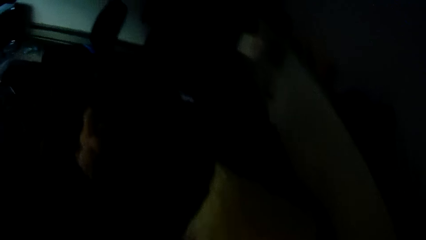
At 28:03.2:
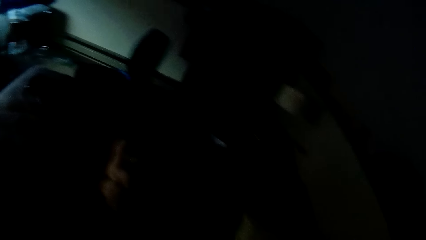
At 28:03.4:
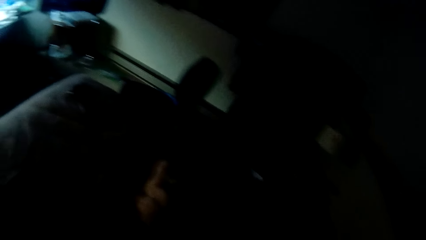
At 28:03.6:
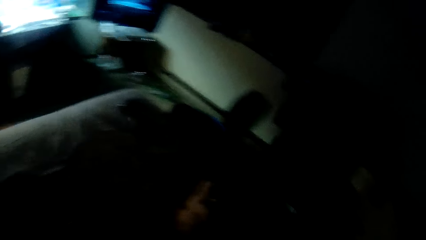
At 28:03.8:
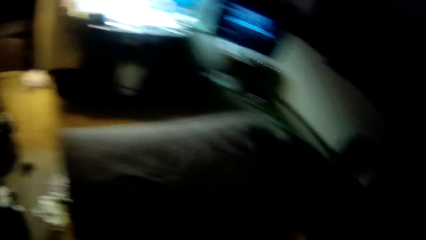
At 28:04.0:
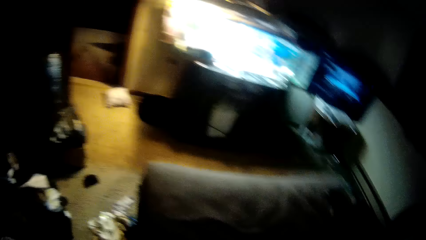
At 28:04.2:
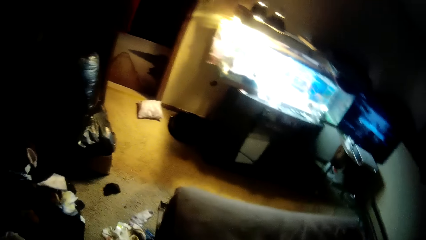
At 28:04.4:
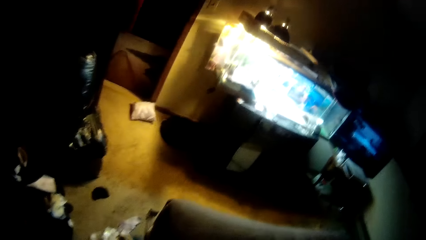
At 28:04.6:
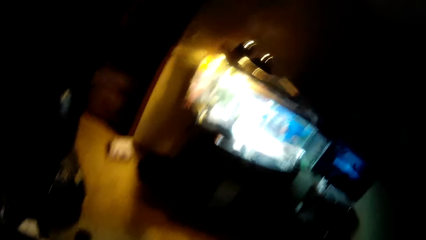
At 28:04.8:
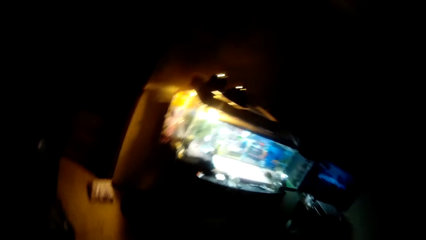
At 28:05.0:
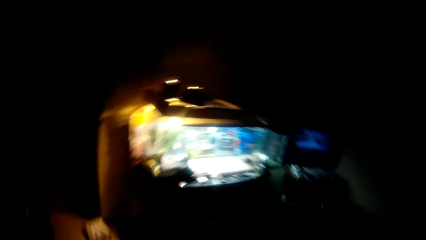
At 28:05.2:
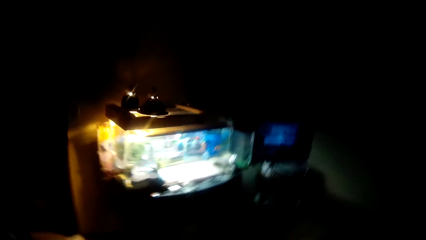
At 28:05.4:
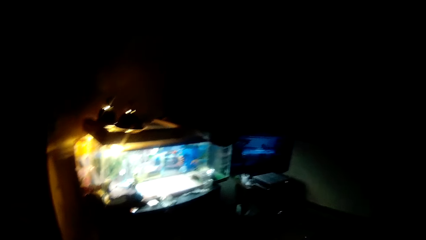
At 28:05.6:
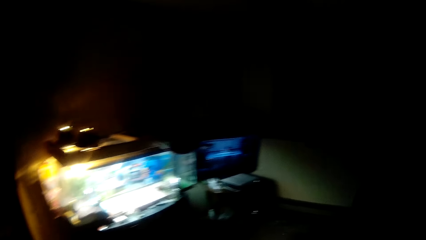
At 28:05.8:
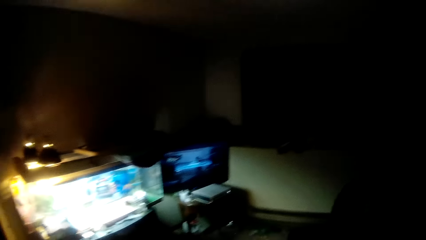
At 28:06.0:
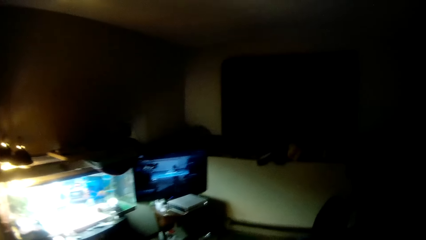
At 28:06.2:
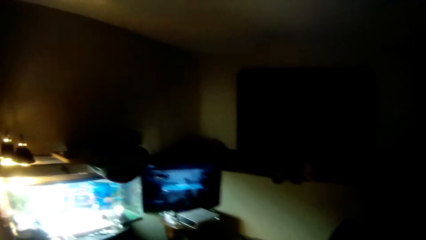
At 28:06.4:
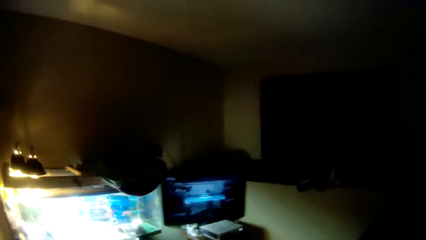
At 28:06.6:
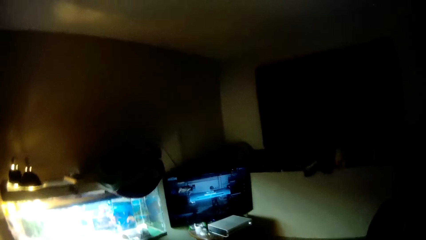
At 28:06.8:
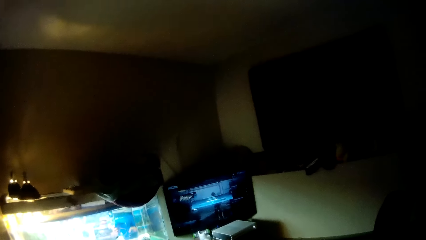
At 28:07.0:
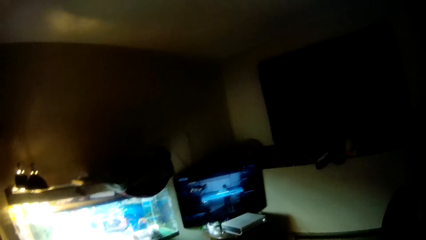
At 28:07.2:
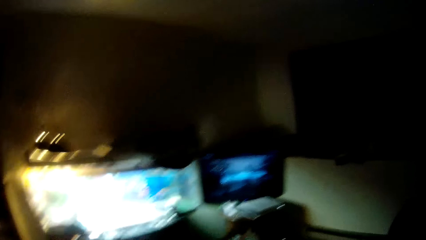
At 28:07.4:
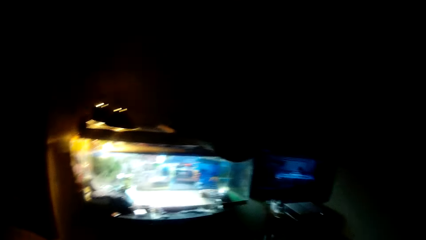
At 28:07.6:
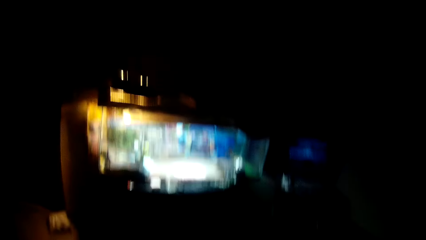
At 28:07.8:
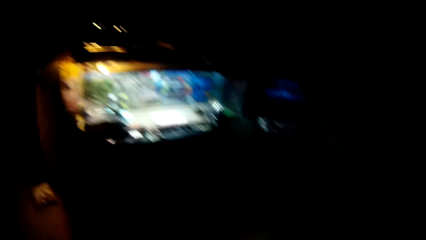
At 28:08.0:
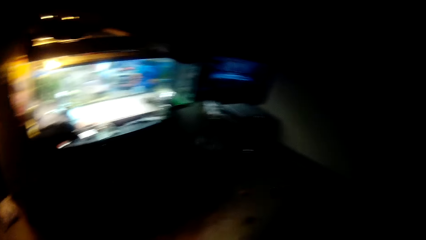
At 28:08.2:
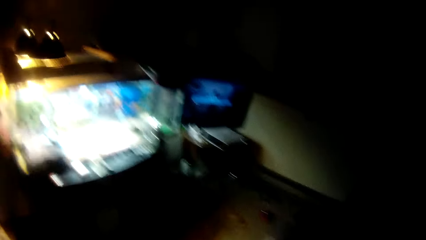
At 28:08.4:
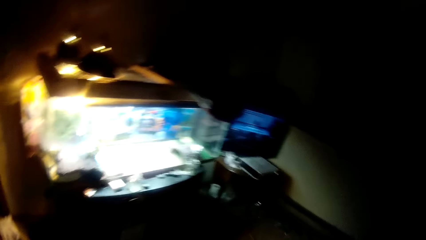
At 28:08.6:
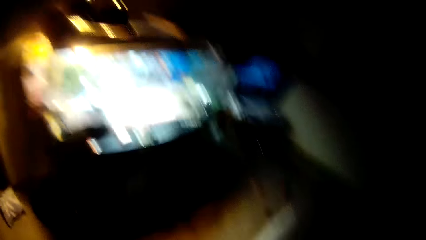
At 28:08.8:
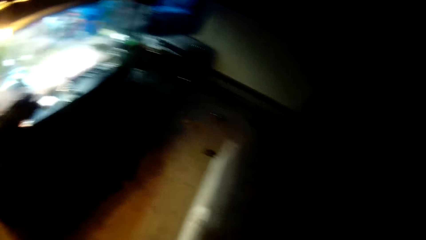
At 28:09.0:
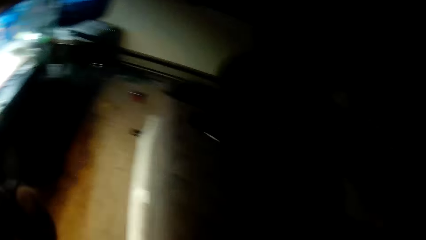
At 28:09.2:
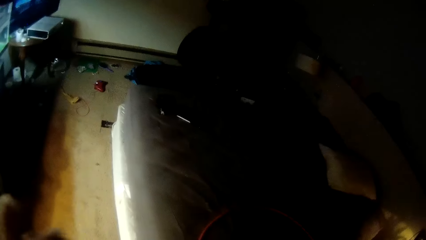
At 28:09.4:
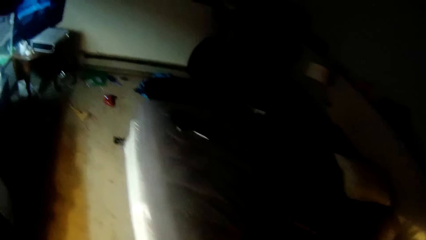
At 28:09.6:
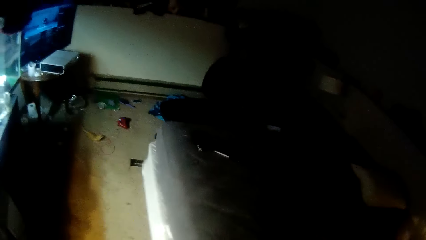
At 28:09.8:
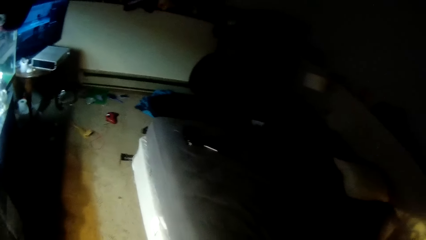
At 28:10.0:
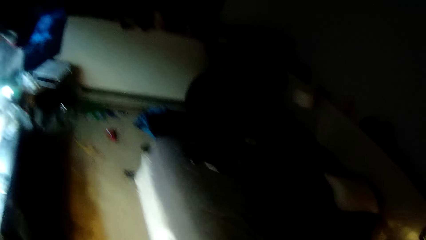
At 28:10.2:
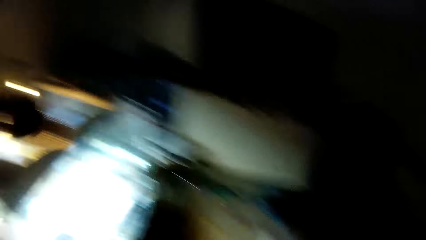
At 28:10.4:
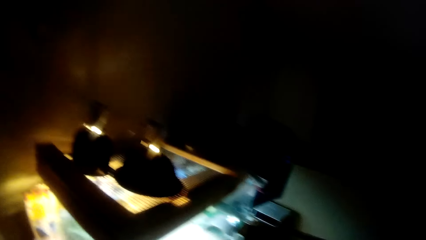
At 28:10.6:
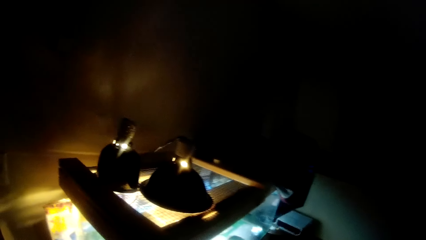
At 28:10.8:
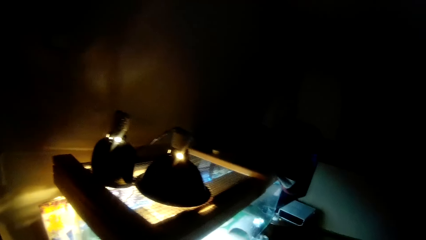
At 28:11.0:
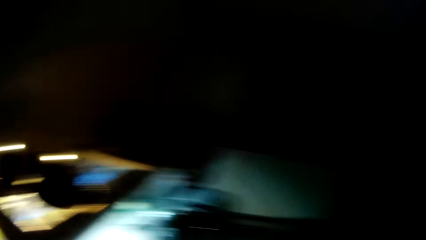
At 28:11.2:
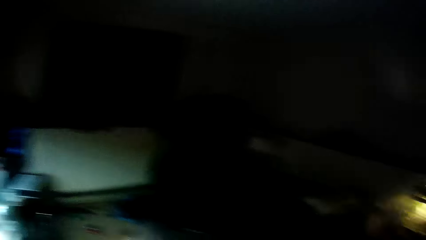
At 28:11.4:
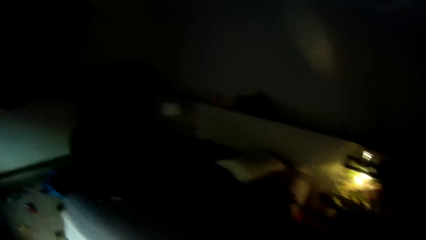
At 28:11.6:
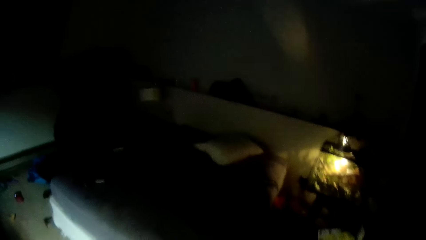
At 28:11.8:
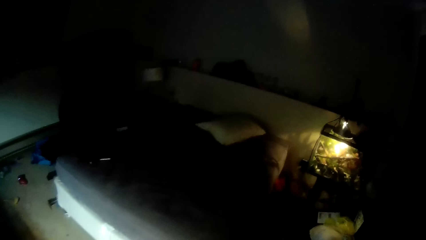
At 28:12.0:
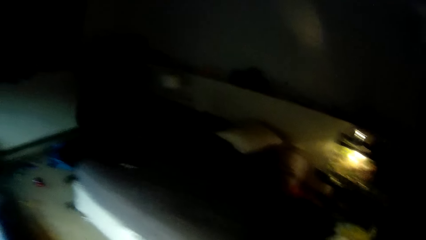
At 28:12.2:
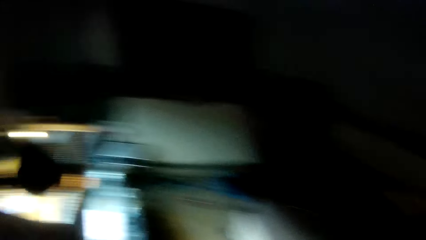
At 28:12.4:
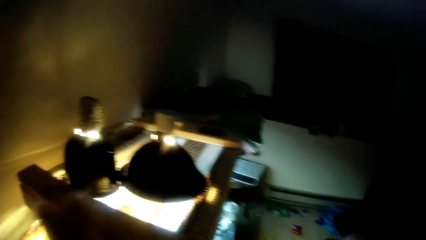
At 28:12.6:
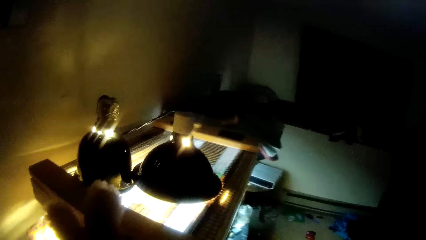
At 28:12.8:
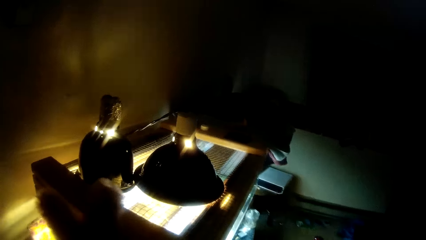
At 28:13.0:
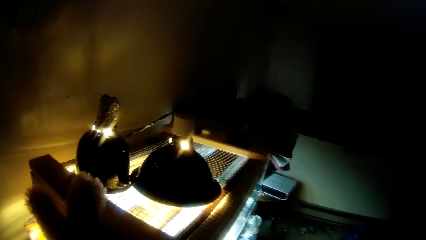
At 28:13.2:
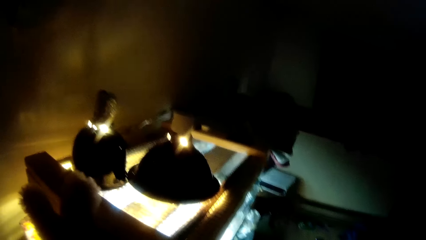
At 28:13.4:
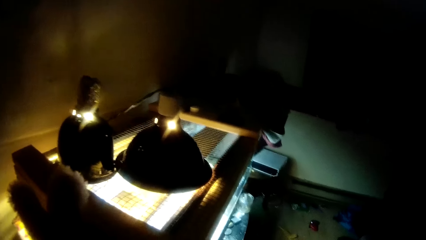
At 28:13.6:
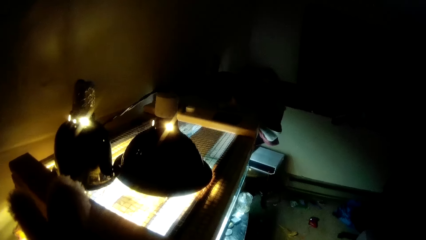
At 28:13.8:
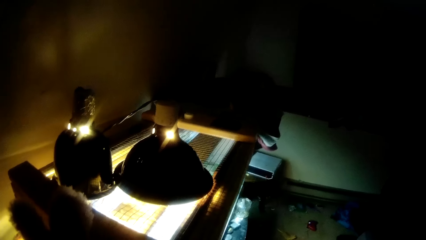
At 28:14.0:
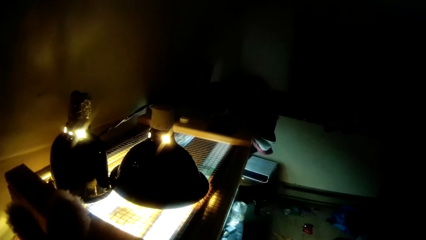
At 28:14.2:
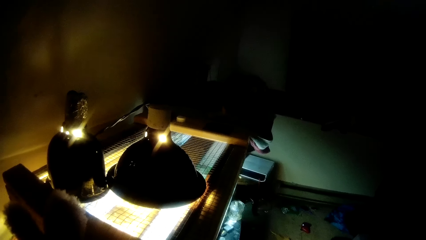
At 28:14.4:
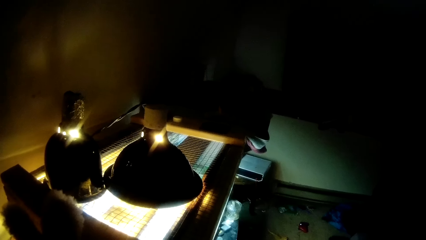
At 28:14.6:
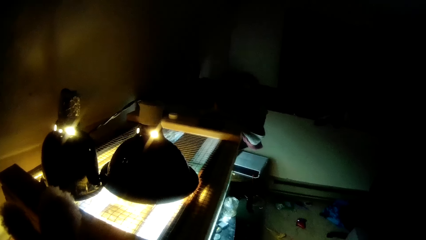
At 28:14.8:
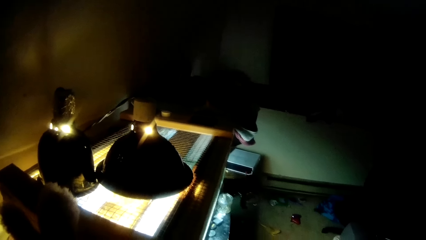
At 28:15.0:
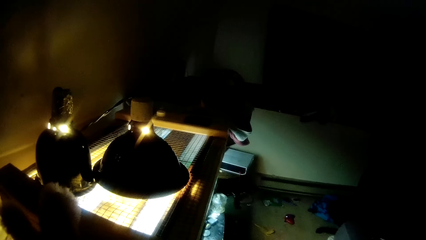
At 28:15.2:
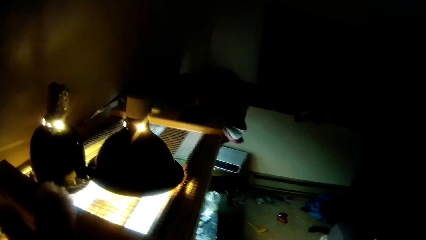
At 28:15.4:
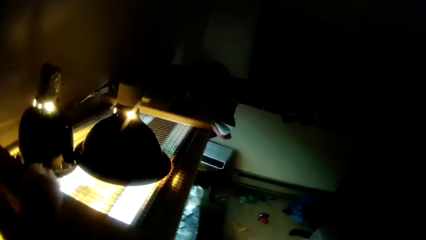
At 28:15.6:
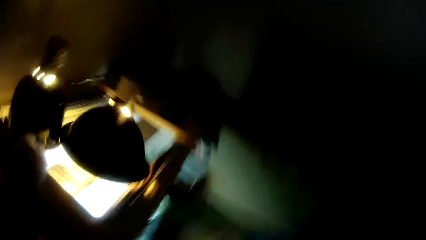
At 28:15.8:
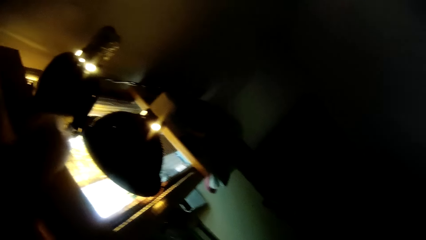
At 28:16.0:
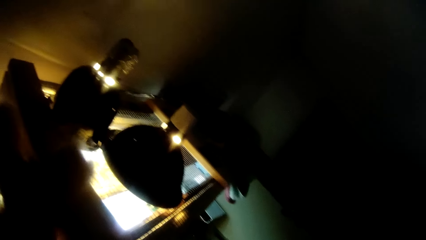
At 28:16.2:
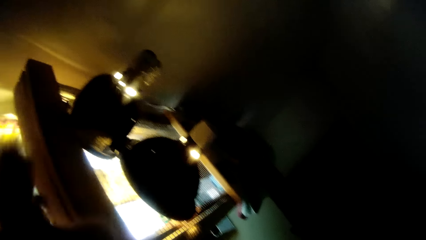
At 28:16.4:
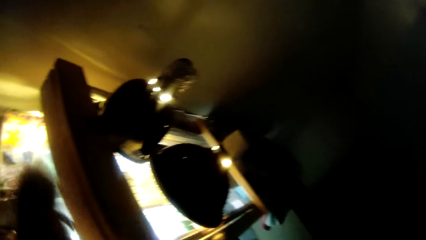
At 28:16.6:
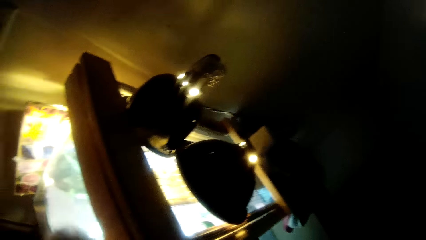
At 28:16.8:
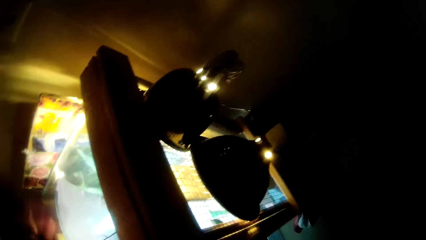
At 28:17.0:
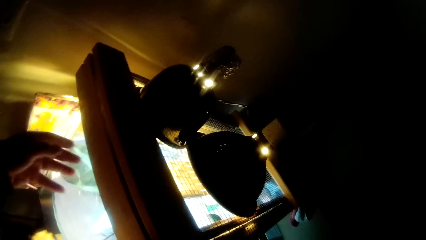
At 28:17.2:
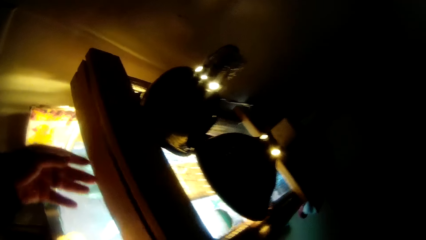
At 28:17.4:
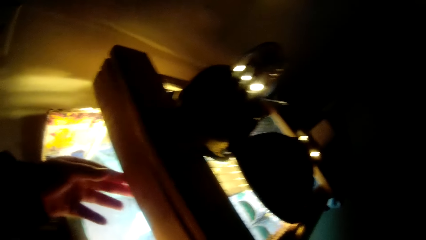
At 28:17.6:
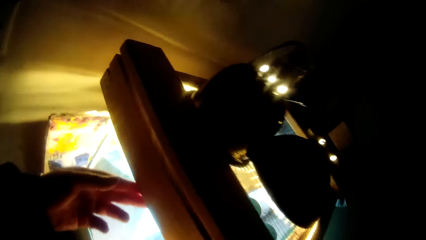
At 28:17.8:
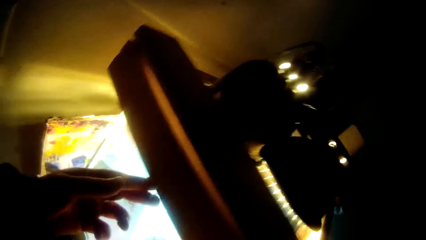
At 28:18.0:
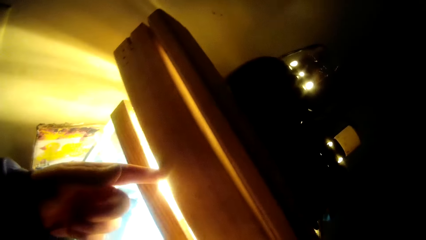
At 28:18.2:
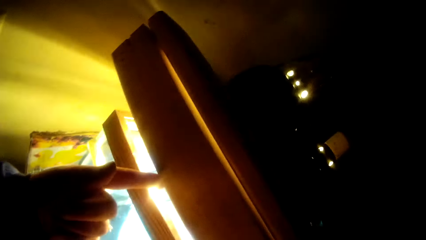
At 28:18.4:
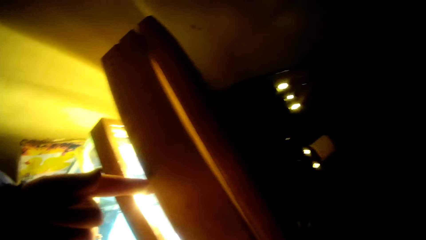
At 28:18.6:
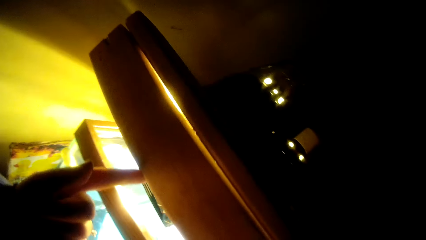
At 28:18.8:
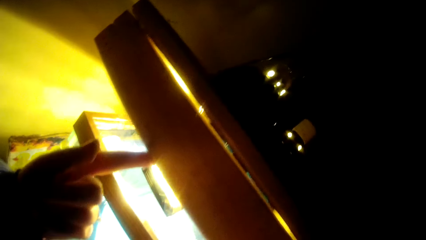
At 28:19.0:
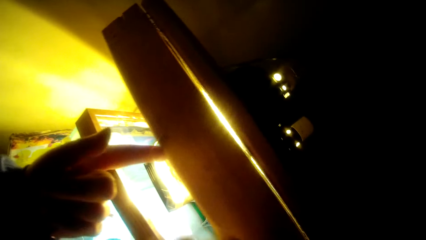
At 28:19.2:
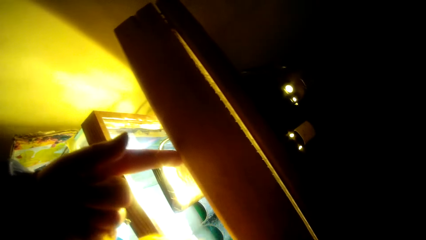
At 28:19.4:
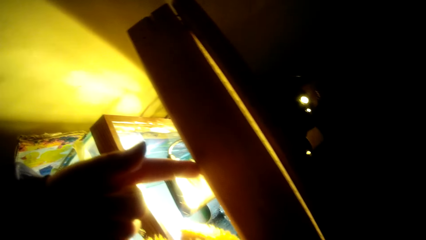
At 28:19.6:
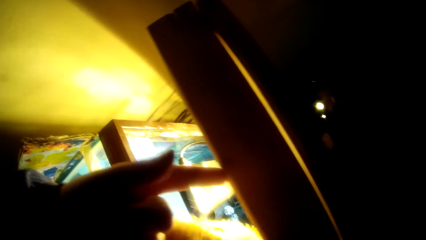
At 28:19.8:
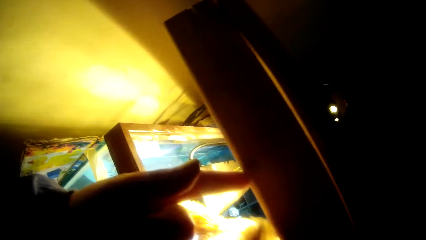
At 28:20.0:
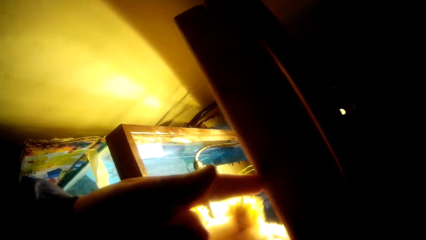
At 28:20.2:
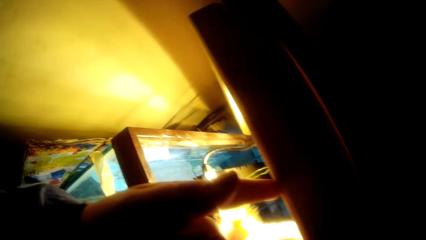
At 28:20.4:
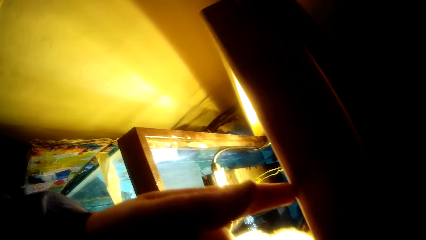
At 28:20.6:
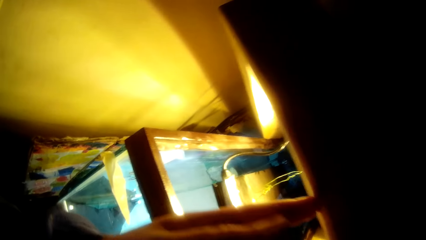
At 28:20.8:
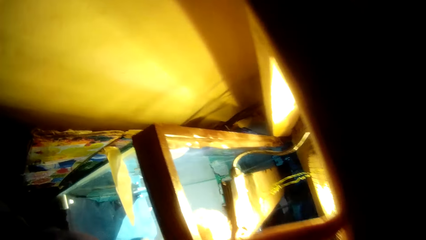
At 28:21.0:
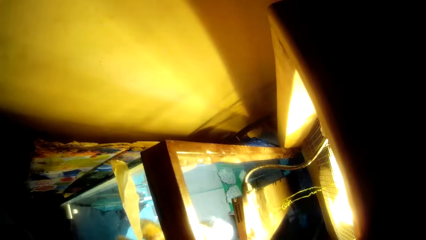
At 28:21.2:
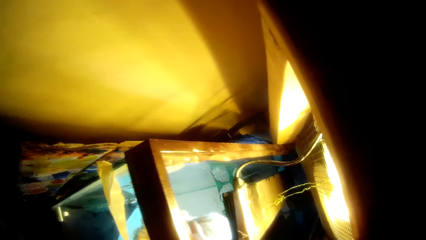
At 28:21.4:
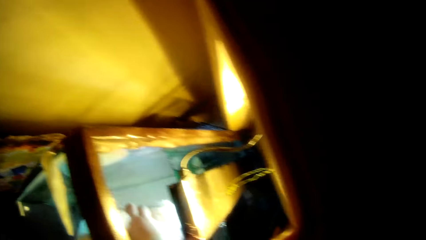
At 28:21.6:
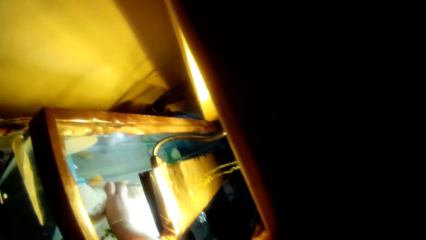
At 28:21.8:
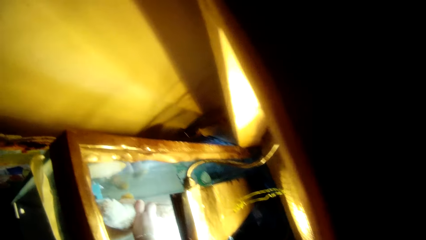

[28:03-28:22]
The camera wearer walks around the room. He picks up a rabbit with his left hand. He passes the rabbit from his right hand to his left hand. He walks towards another terrarium beside the video game console. He stretches his hands. He touches a hutch. He passes the rabbit from his left hand to his right hand. He opens the top of the other terrarium with his left hand. He puts the rabbit into the other terrarium with his right hand.
